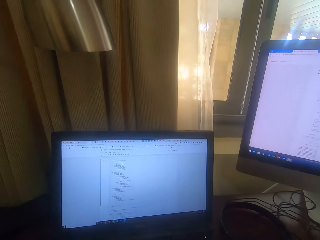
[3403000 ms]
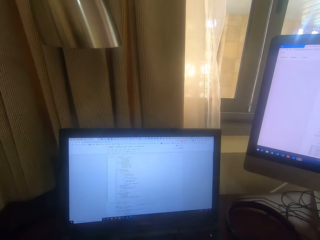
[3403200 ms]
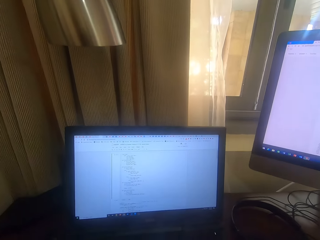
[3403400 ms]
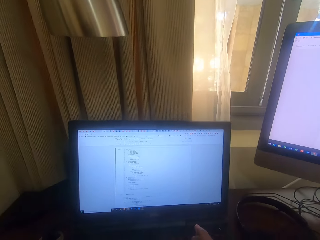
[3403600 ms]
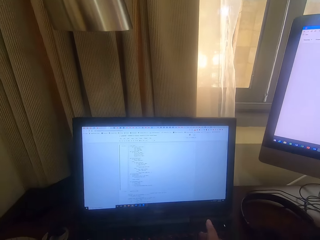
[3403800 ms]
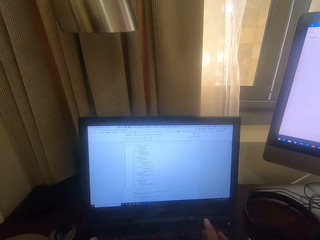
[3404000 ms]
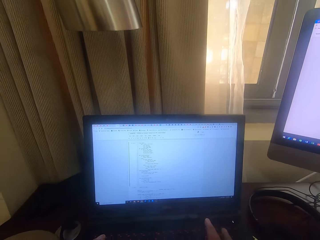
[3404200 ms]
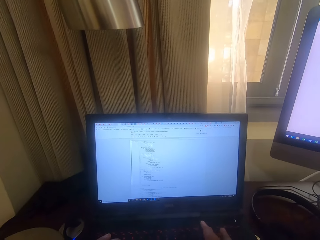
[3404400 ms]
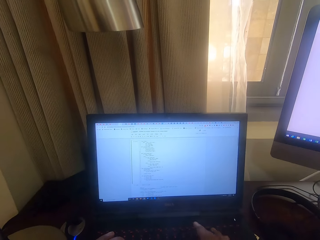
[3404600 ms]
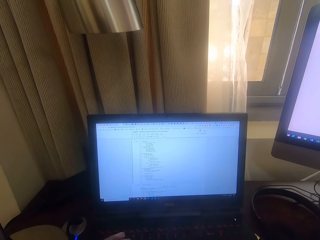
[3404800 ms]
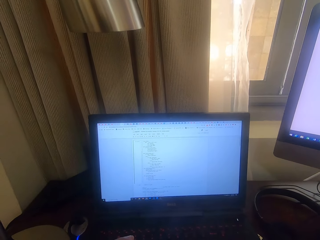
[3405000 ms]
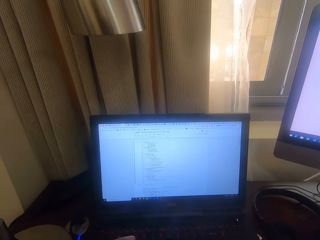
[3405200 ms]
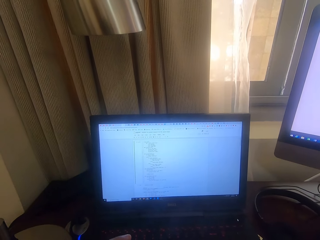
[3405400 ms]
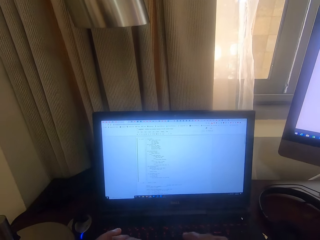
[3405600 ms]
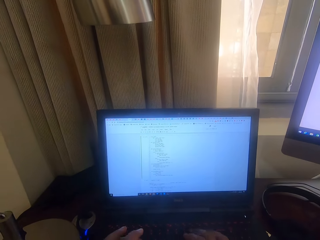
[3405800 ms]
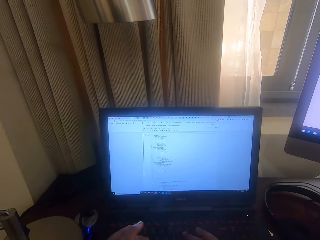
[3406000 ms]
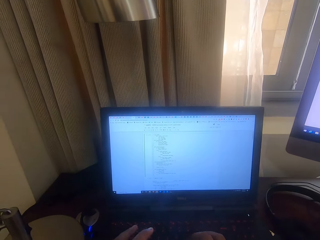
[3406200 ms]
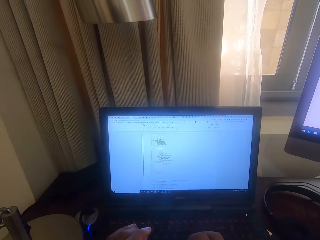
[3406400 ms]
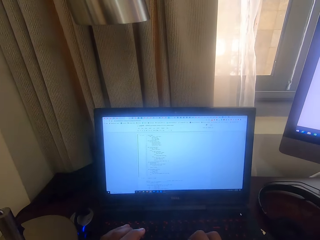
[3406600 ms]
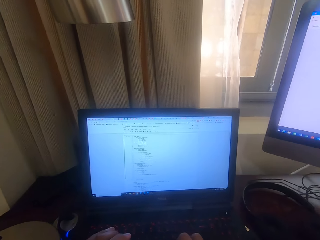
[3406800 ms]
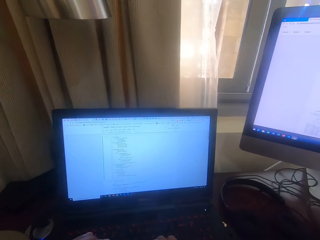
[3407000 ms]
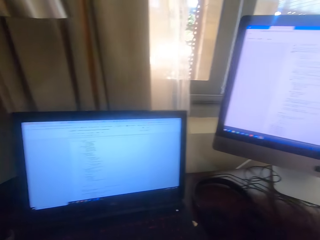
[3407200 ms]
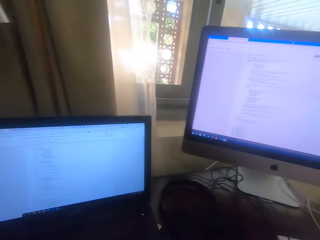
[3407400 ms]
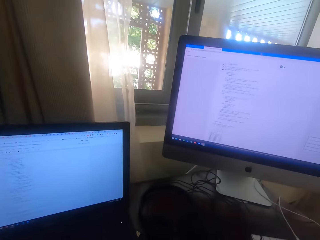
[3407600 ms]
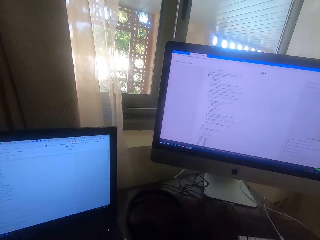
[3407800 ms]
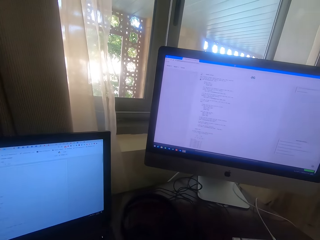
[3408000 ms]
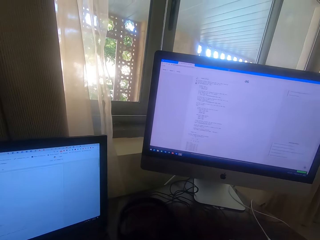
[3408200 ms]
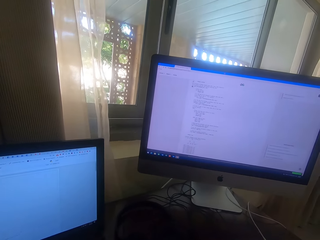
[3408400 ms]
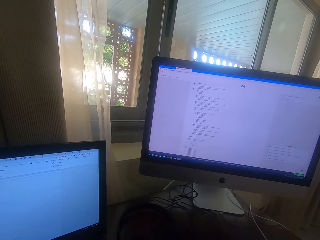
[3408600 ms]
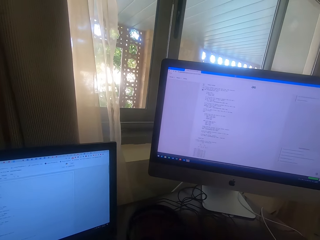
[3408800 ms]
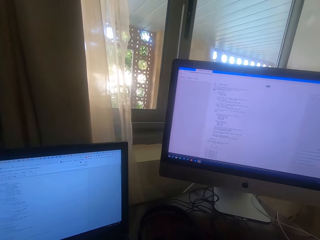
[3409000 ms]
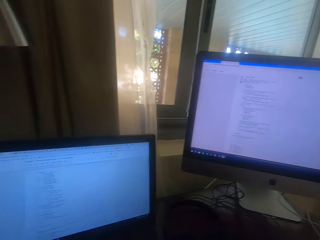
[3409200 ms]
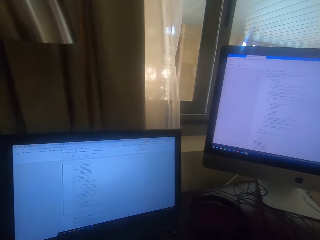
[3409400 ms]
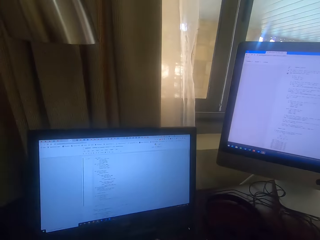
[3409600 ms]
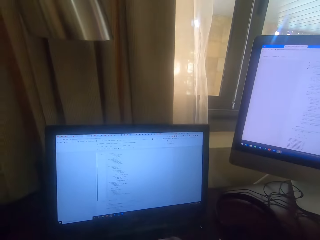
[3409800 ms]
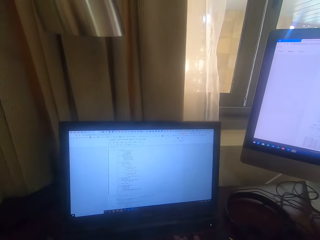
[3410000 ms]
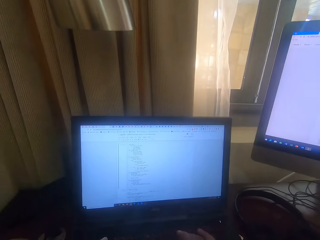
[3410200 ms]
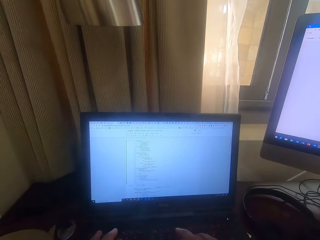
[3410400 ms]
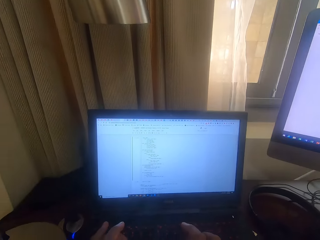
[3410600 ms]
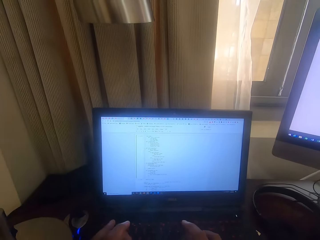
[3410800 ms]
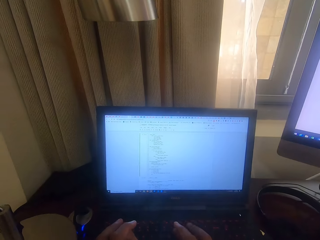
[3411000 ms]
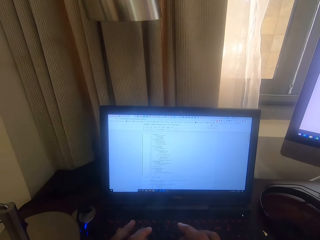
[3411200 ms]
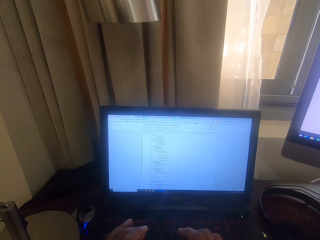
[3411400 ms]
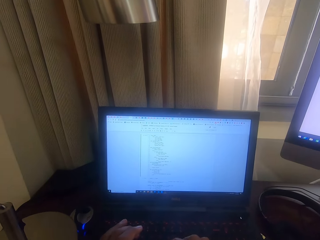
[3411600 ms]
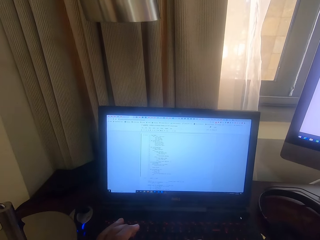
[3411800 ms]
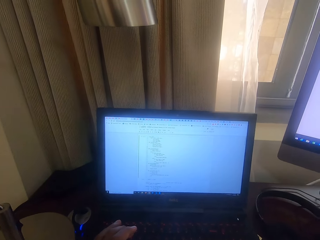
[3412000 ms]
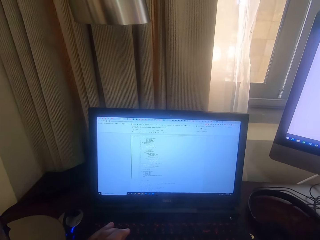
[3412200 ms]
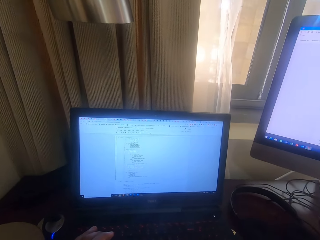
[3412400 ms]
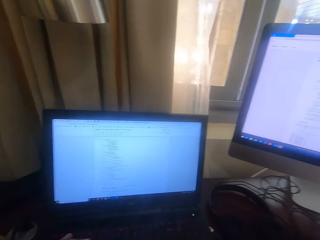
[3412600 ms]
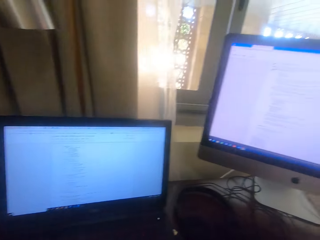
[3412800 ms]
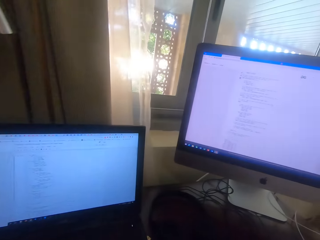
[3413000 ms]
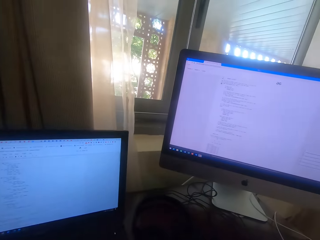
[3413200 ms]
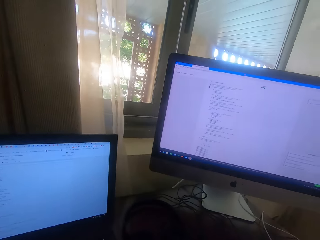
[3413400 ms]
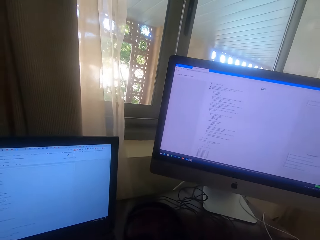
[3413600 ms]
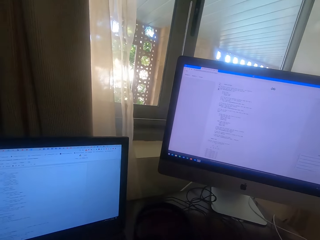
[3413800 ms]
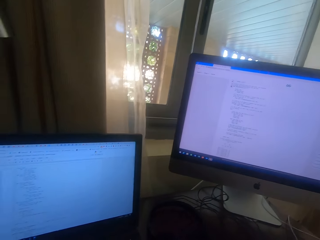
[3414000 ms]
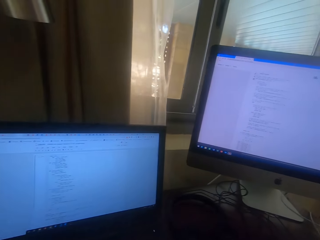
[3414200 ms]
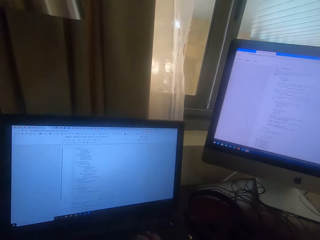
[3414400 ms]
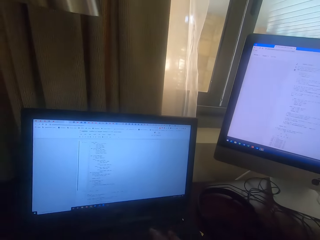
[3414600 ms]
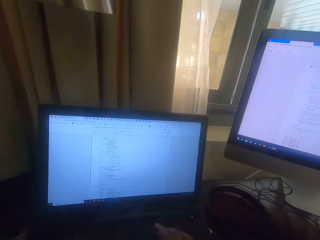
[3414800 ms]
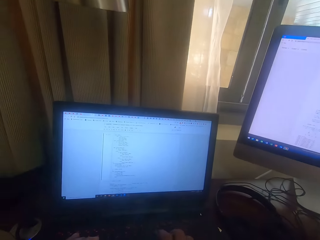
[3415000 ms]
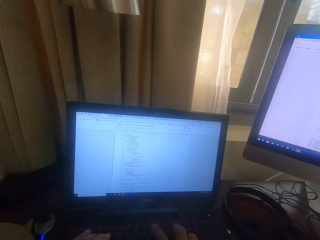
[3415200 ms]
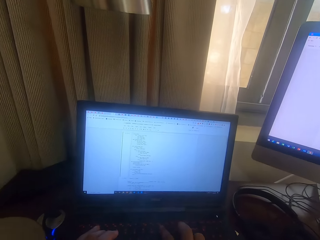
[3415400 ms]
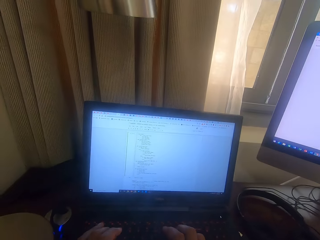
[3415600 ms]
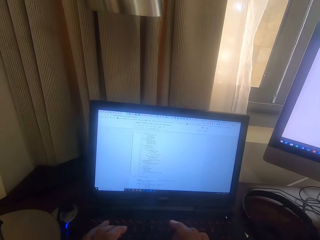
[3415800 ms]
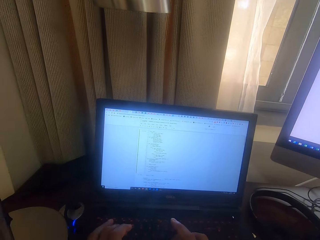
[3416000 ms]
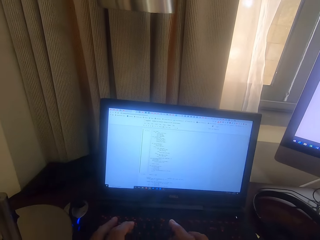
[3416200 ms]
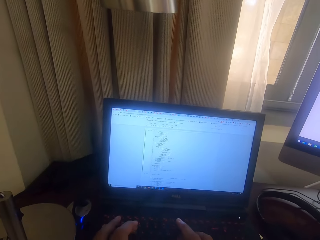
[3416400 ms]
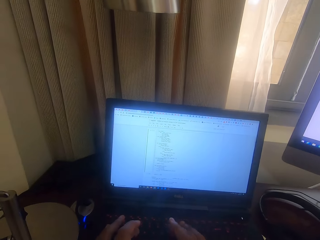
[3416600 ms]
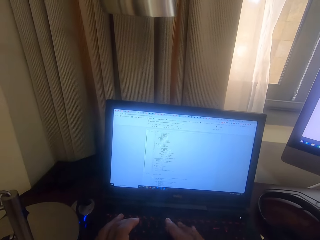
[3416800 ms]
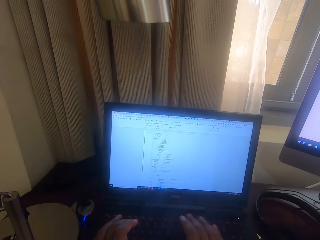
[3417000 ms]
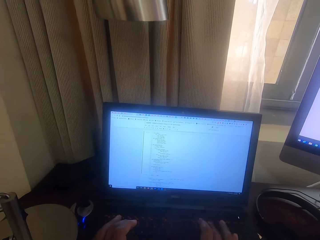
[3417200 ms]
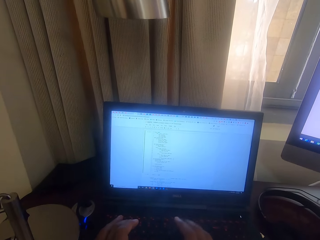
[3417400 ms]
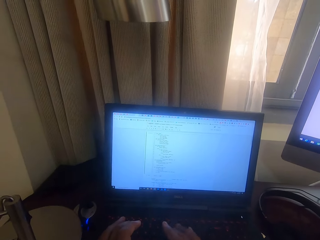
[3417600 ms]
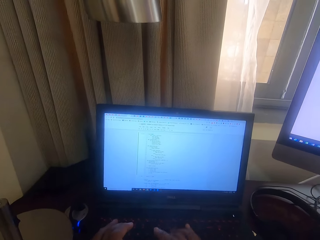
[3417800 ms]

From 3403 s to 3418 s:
The camera wearer types on the keyboard in a room. They look at a screen of a computer. They type on the keyboard in the room. They look at the screen of the computer. They type on the keyboard.

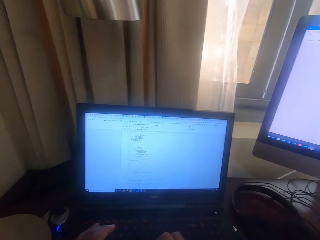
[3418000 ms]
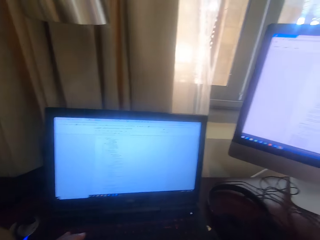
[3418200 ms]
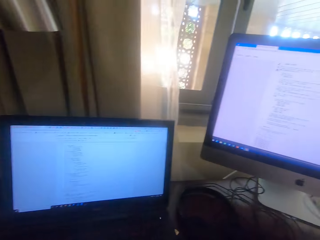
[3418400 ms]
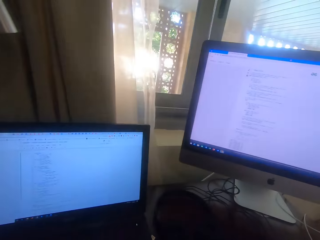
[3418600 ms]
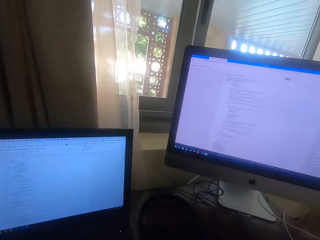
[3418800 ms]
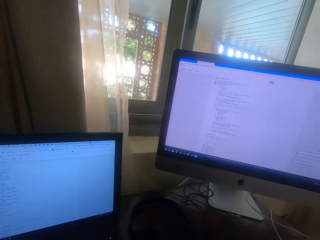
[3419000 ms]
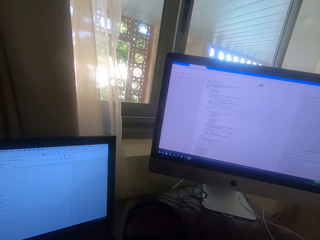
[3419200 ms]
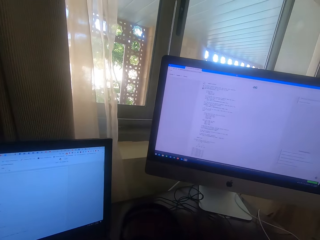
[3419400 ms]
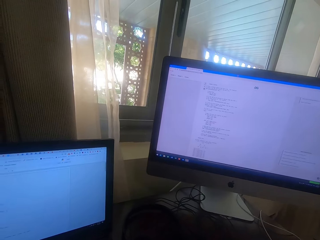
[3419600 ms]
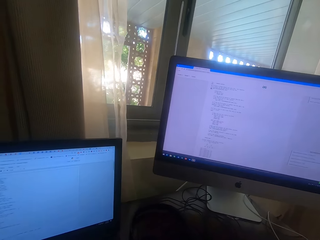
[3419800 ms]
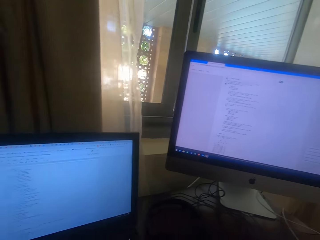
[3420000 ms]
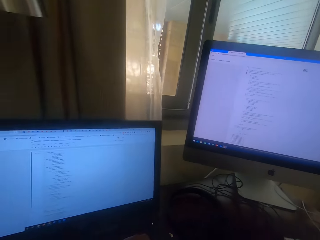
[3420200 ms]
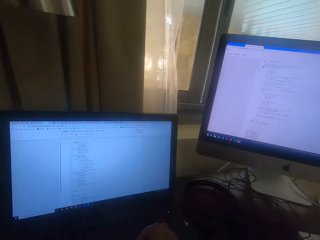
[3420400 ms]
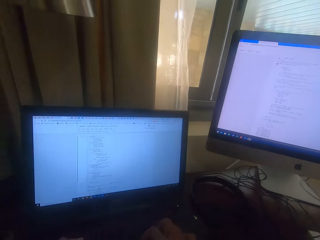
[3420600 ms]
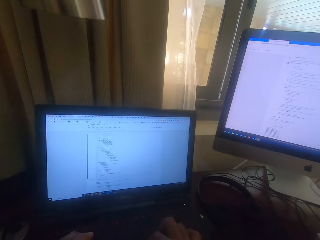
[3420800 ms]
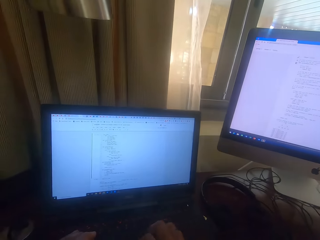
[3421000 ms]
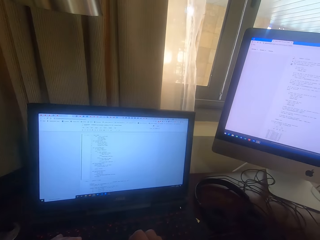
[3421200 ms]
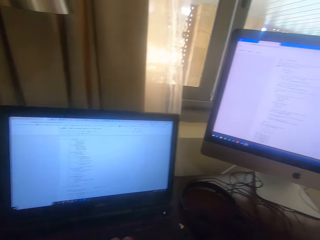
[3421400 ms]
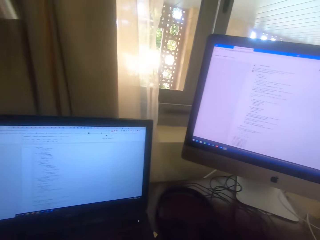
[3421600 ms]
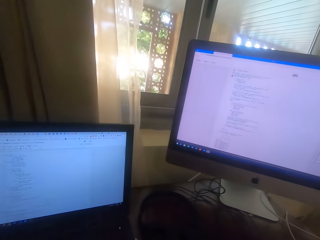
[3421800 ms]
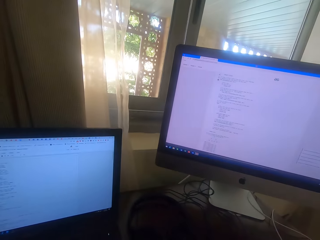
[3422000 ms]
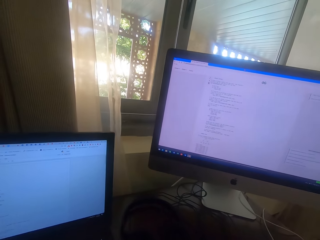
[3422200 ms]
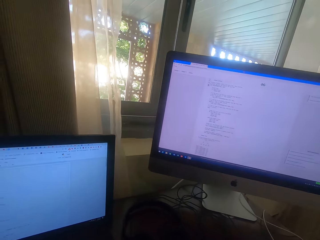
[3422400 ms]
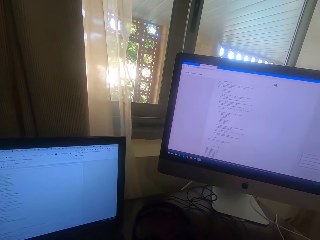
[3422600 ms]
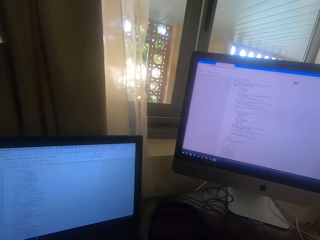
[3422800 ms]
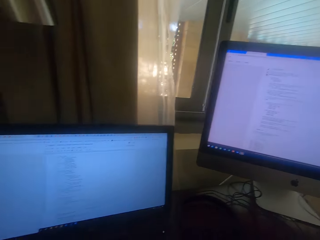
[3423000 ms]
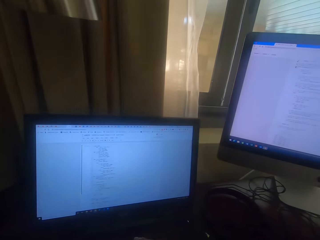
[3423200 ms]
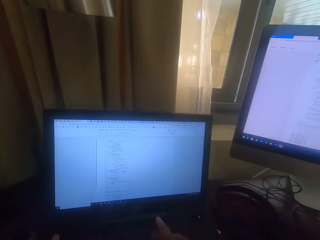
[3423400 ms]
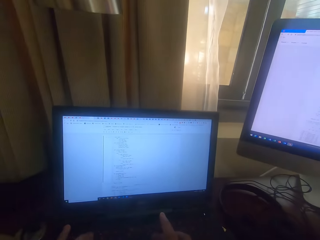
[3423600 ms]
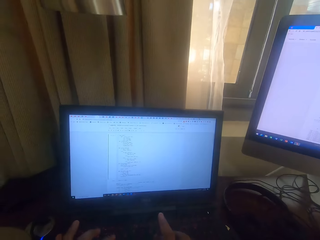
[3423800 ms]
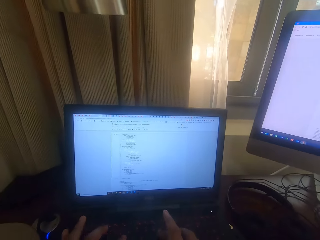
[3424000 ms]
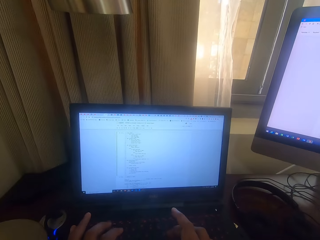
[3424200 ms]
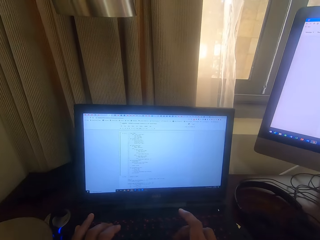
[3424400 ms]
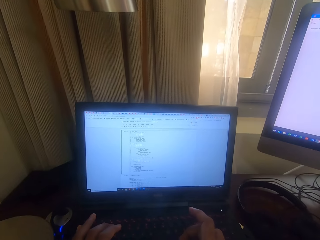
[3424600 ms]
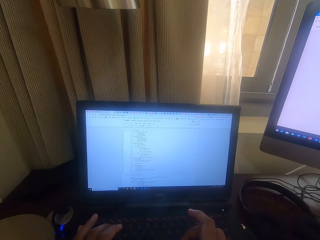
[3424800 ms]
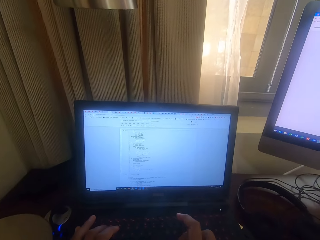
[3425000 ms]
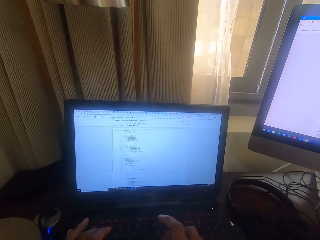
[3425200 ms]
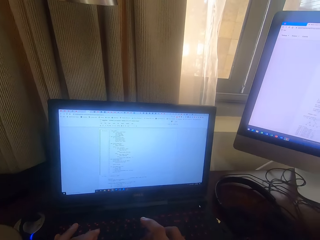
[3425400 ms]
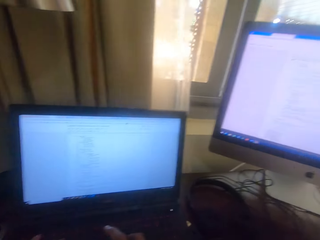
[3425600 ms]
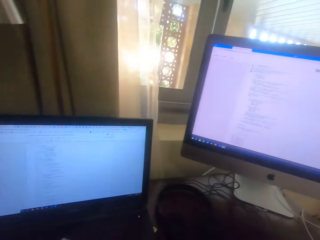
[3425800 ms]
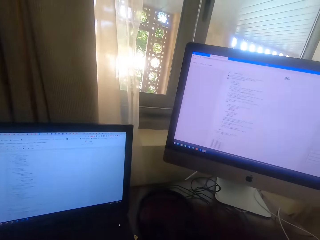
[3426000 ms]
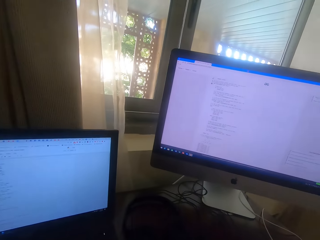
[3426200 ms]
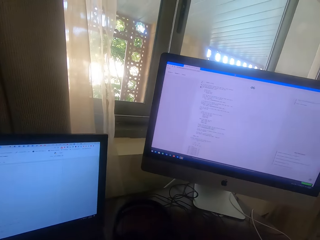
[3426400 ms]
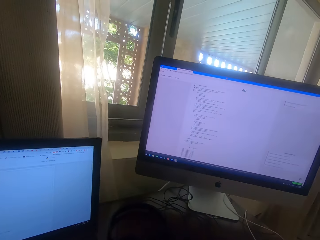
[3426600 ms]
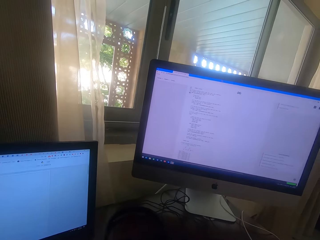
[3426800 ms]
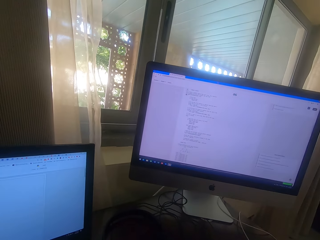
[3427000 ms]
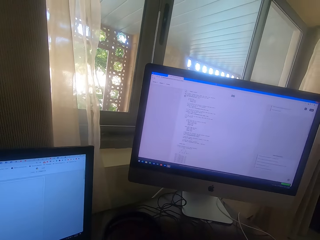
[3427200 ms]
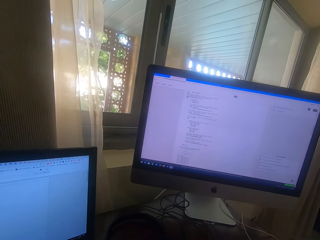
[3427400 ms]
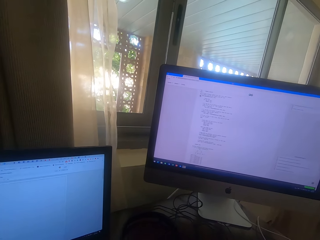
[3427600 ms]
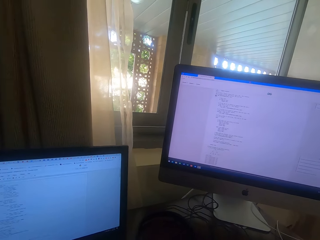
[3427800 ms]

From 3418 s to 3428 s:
The camera wearer stares at the computer screen. They type on the keyboard in a room. They look at the screen of the computer.
